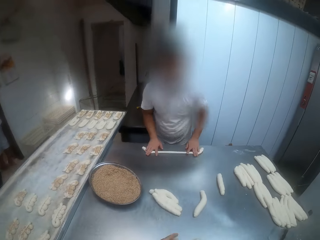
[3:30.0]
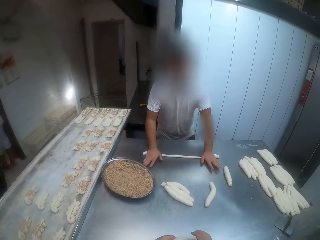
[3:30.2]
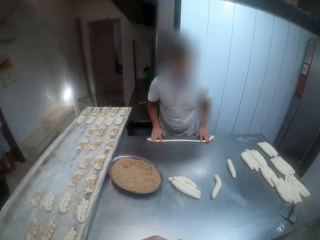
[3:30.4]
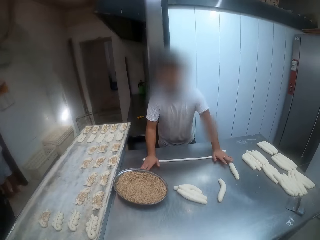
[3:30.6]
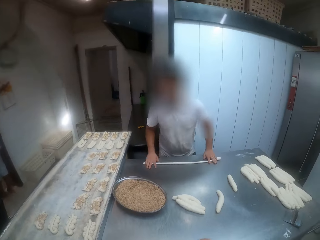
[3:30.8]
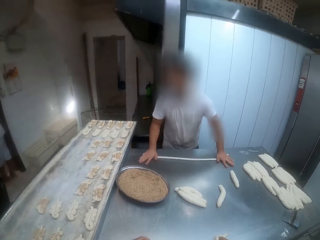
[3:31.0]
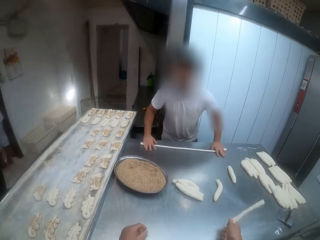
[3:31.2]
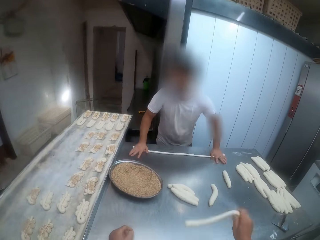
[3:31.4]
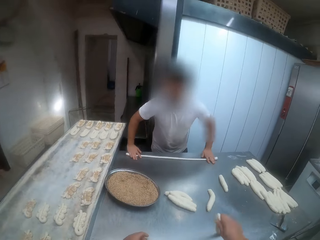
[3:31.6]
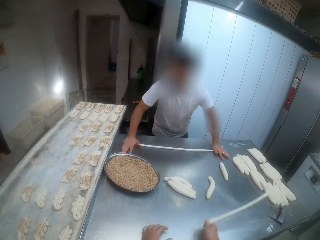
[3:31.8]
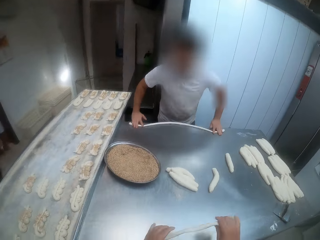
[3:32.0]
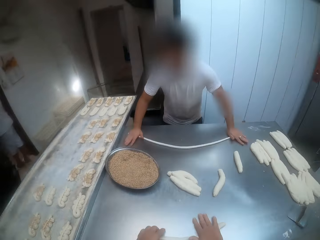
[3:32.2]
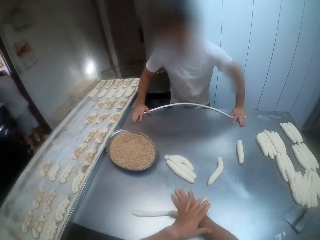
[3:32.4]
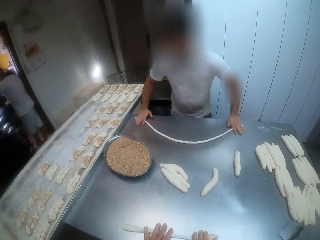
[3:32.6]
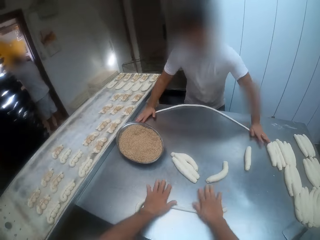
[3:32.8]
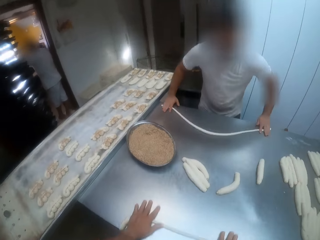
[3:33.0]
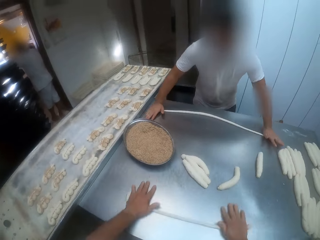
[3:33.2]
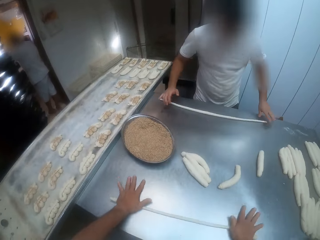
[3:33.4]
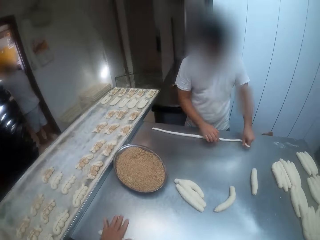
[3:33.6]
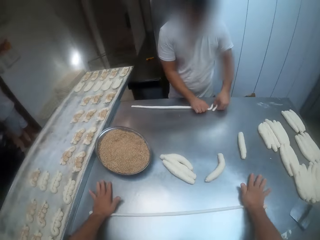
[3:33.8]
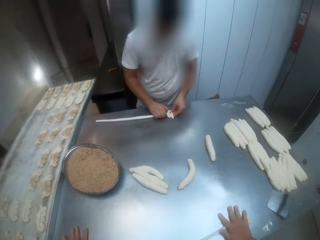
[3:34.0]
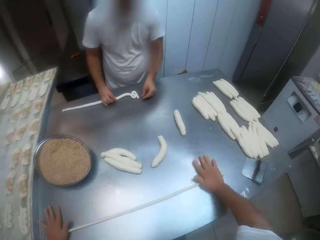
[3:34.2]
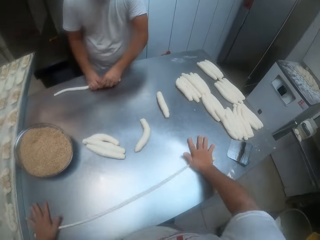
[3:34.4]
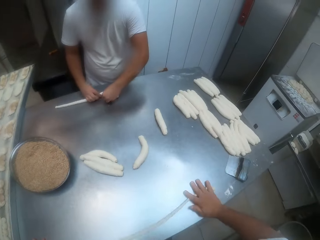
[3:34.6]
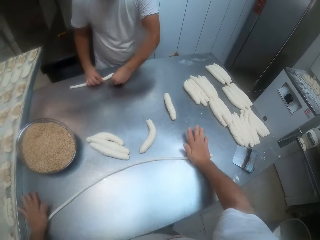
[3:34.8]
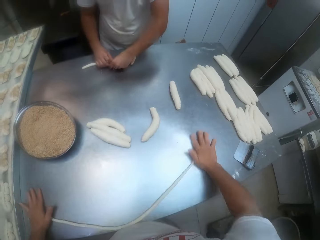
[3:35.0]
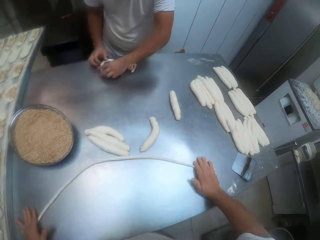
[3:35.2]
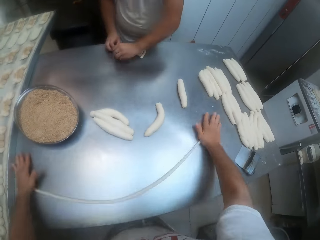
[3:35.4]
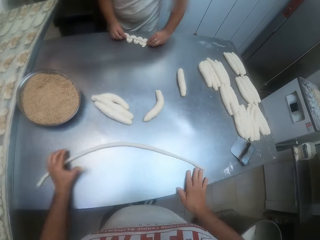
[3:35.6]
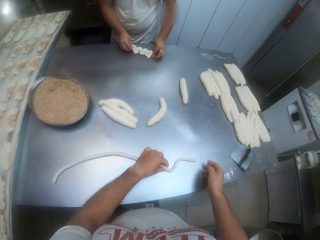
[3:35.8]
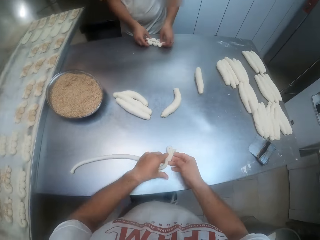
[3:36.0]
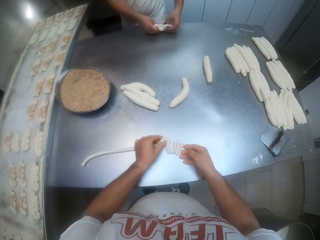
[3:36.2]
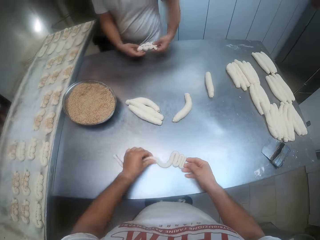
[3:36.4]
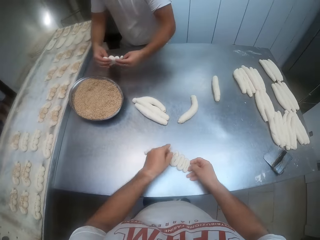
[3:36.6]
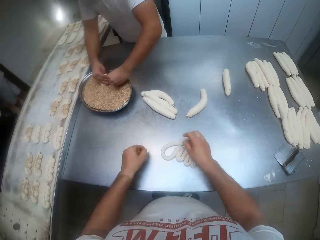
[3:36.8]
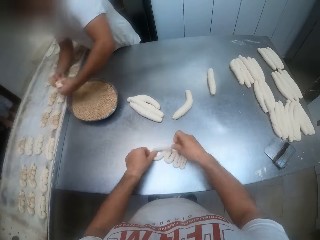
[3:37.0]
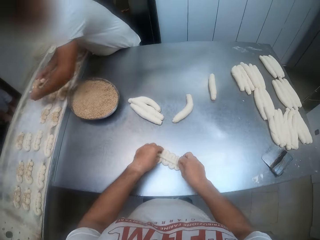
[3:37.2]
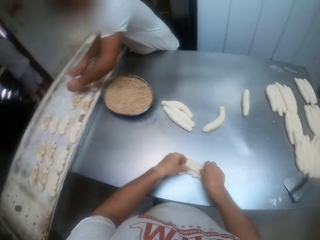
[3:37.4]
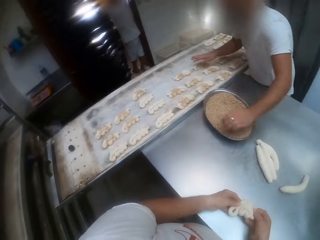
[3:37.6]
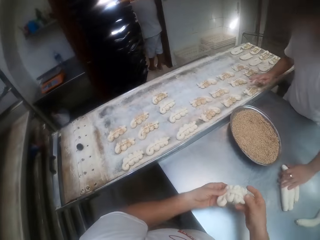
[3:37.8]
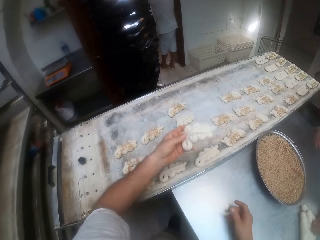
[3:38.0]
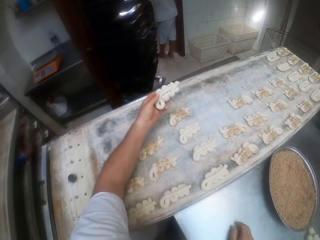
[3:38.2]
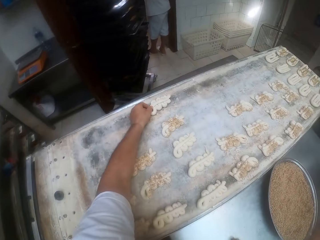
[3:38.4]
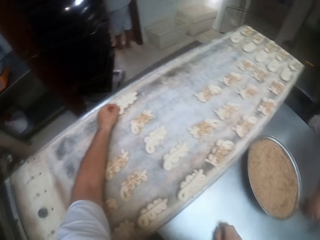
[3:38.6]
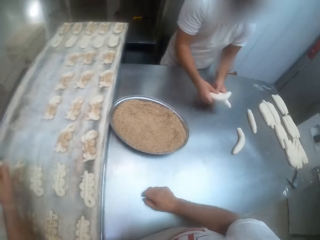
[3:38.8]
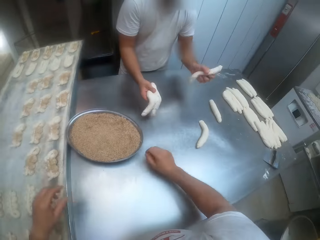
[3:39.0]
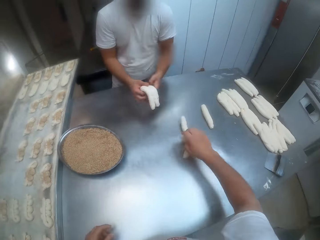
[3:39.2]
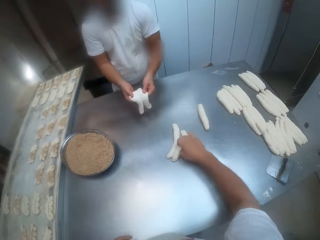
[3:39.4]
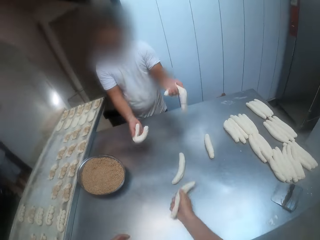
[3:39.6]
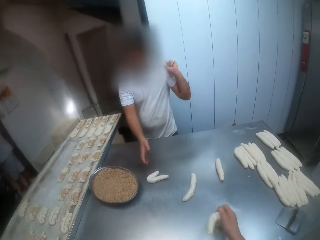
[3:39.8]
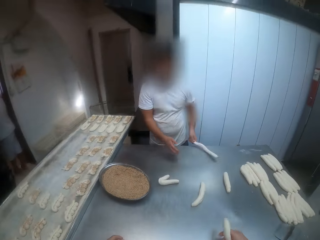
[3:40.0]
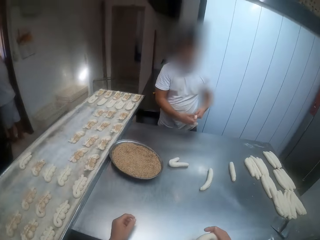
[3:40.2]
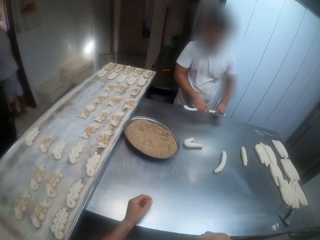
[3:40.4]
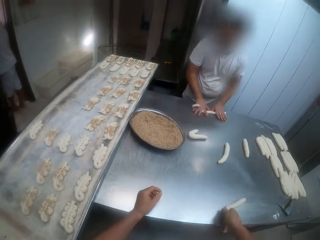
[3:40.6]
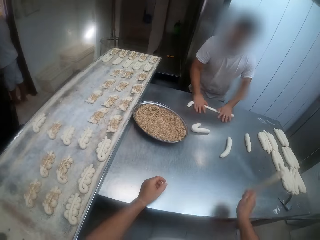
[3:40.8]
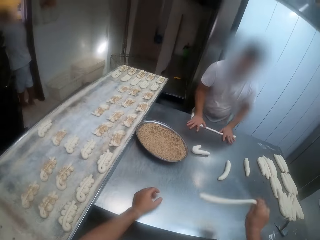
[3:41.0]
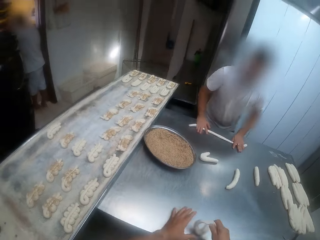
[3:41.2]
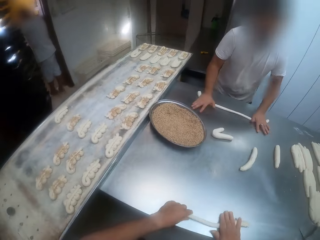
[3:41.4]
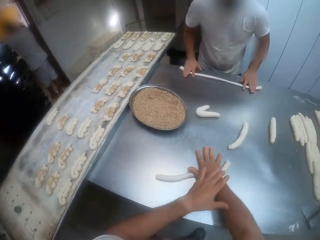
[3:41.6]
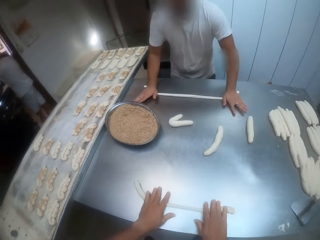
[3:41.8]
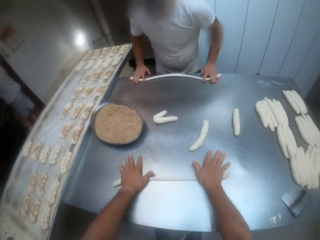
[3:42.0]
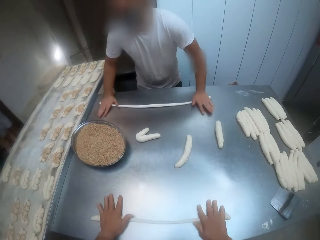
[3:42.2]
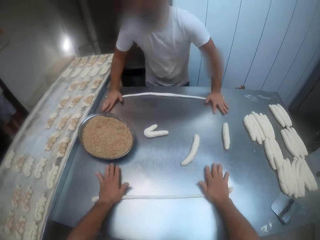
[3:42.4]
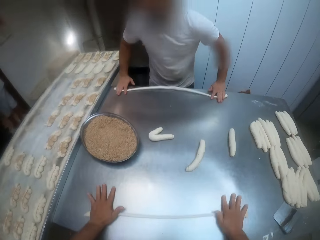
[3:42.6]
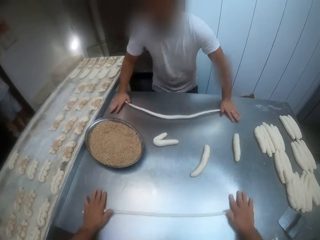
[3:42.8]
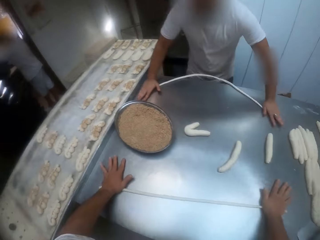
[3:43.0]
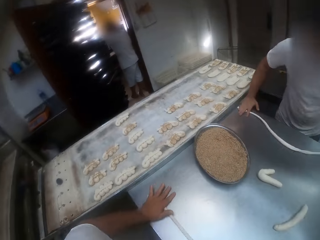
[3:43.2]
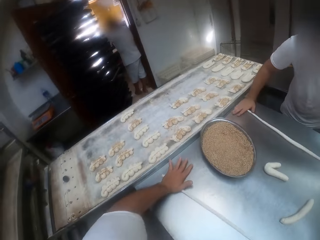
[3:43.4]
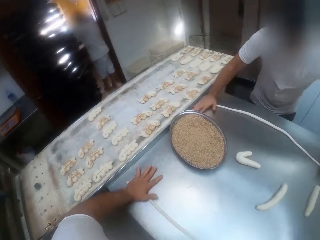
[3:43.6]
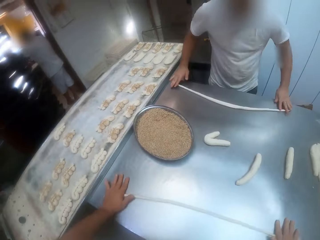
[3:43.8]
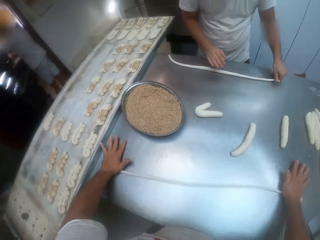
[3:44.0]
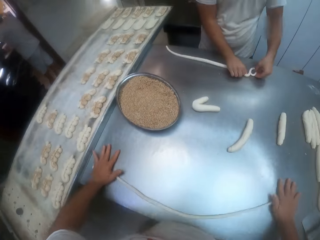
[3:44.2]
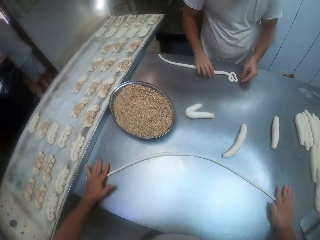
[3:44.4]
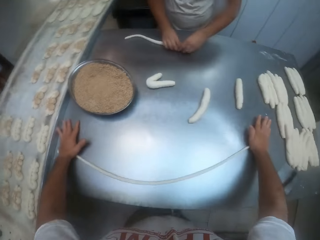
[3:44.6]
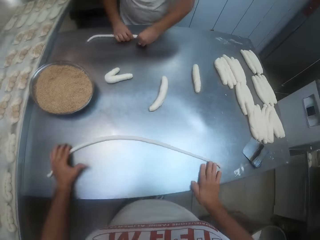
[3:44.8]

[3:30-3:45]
The camera wearer rolls the dough on the table with both hands. The man picks up a dough, dips the dough into the tray of toppings with both hands, and places the dough on the tray with both hands. The camera wearer picks up the dough. He places the dough on the tray with his left hand. The man takes a dough from two doughs with his left hand. The camera wearer takes a dough from the table with his right hand. The man rolls the dough on the table with both hands. The camera wearer rolls the dough on the table with both hands.

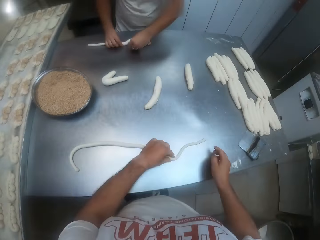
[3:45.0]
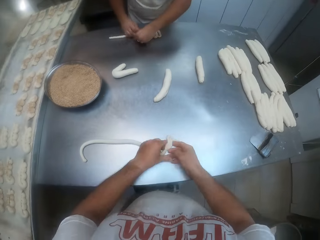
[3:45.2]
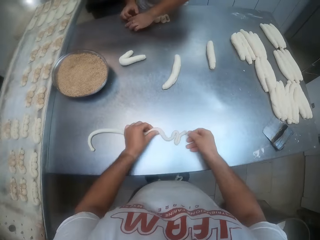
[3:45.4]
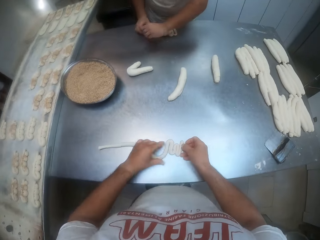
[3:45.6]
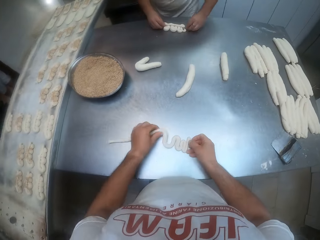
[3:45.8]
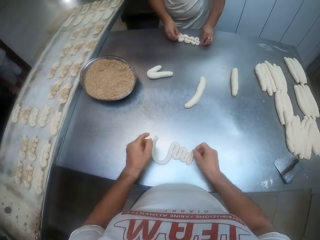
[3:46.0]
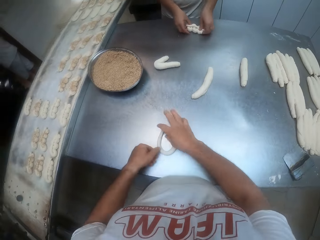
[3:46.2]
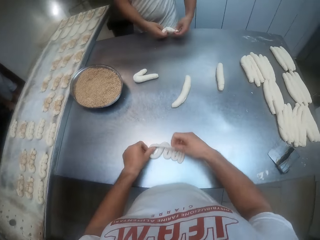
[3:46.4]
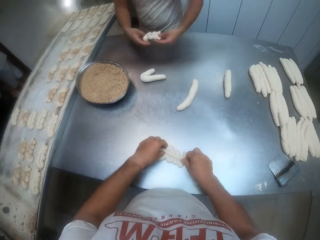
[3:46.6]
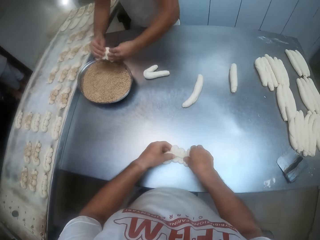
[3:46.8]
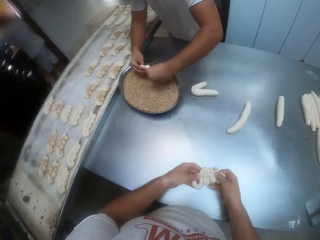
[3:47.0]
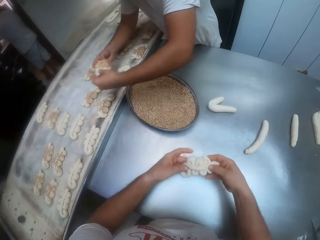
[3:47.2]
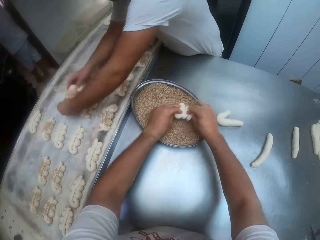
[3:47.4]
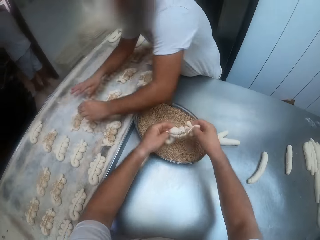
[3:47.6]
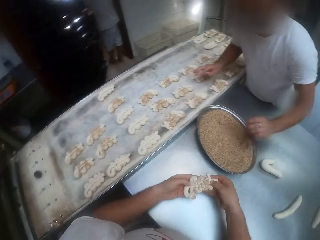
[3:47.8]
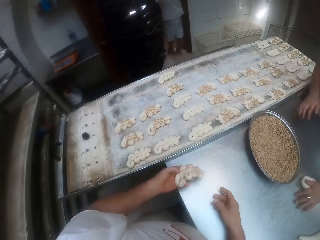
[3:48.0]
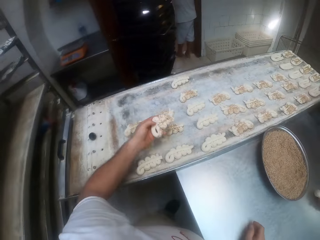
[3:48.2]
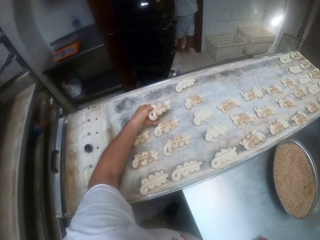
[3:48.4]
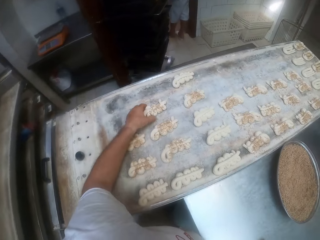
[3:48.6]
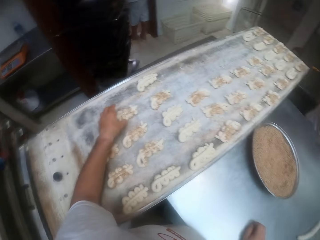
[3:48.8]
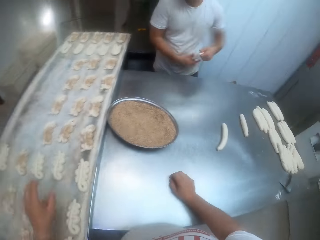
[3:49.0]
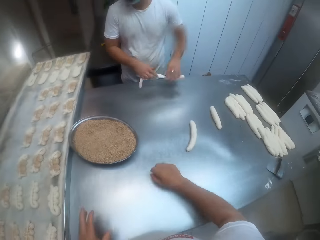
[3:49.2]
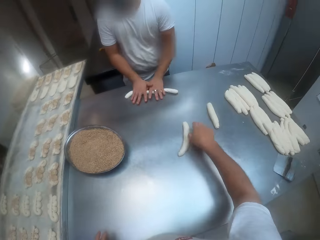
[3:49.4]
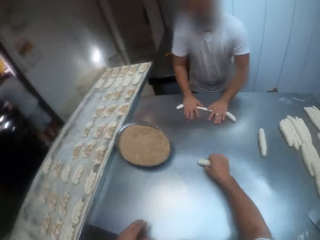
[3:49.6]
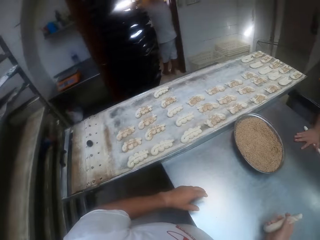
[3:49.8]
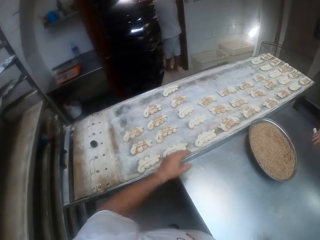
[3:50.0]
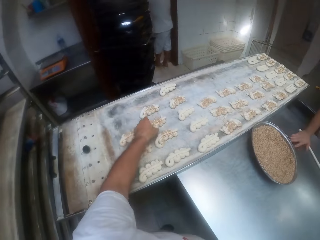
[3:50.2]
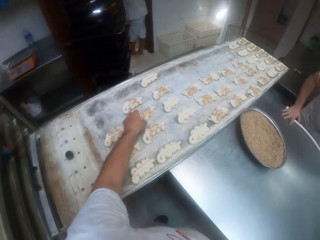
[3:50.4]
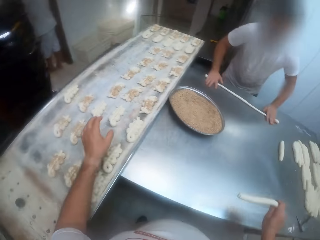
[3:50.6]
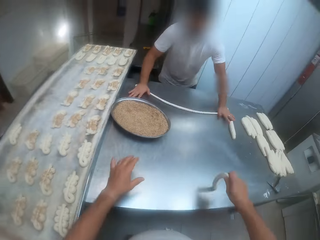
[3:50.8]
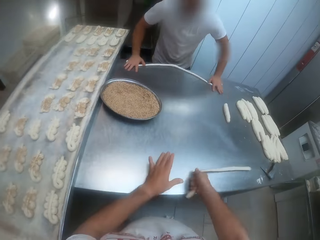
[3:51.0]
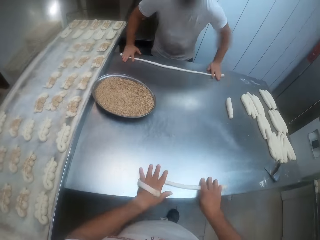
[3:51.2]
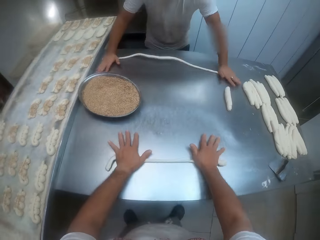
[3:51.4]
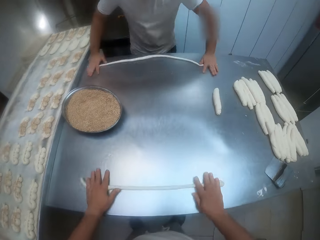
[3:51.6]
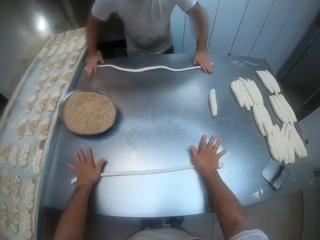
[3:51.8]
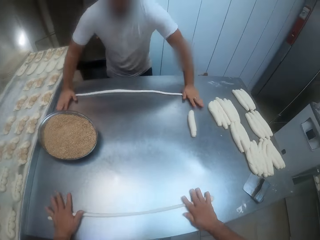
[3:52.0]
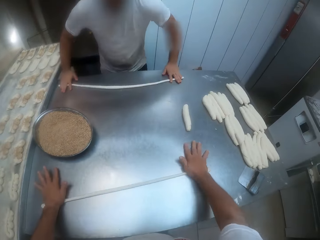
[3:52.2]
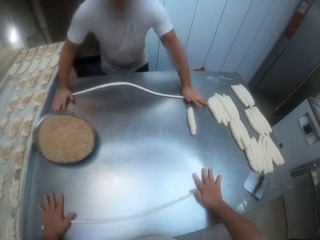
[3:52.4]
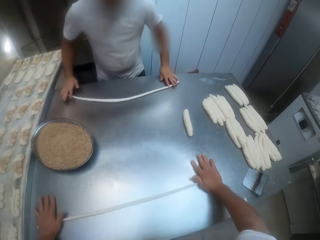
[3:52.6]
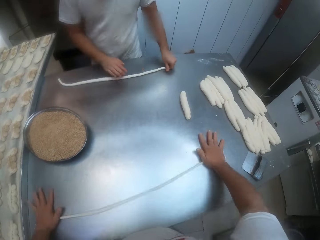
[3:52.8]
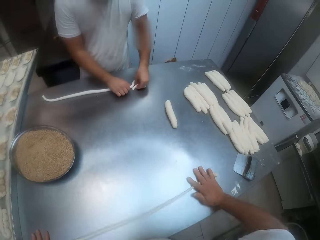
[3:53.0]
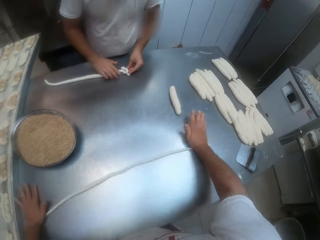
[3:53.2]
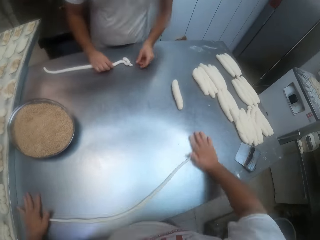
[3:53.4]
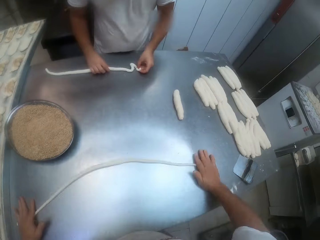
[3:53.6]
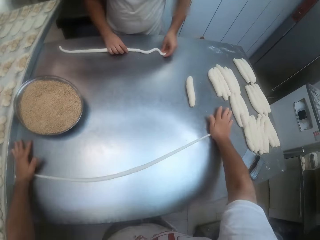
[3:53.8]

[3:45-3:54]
The man picks up a dough and dips the dough into the tray of toppings with both hands. The camera wearer picks up the dough. The man places the dough on the tray with both hands. The camera wearer dips the dough into the tray of toppings with both hands. The man takes a dough from the table with his left hand. The camera wearer places the dough on the tray with his left hand. The man holds the dough with both hands and rolls the dough on the table with both hands. The camera wearer takes a dough from the table with his right hand. He shakes the dough with his right hand. He adjusts the dough on the tray with his left hand. He rolls the dough on the table with both hands.
